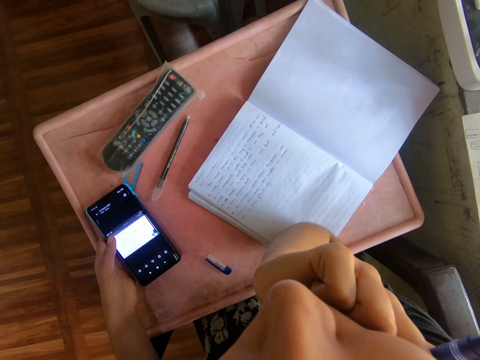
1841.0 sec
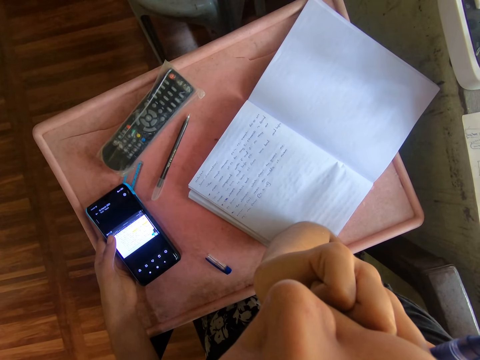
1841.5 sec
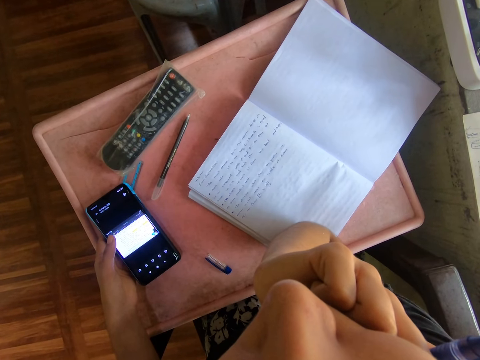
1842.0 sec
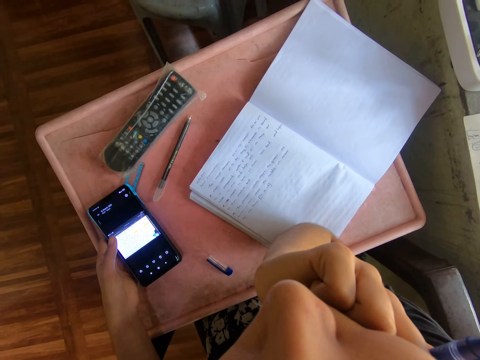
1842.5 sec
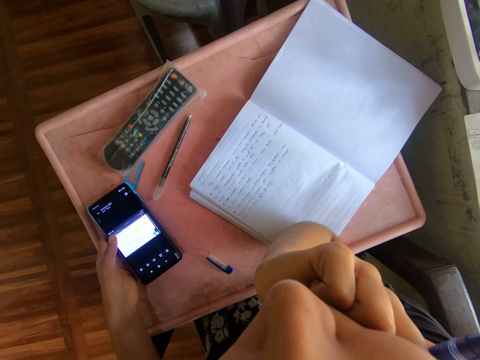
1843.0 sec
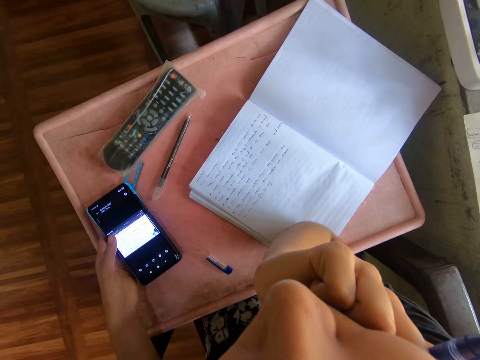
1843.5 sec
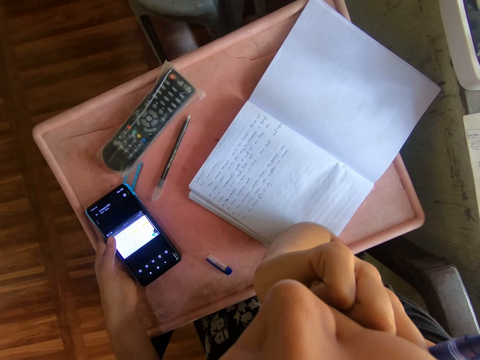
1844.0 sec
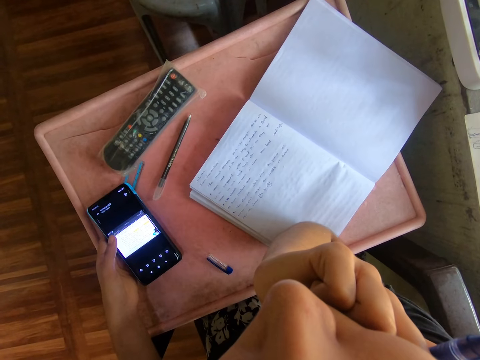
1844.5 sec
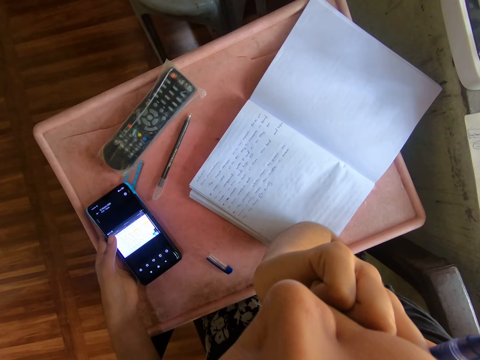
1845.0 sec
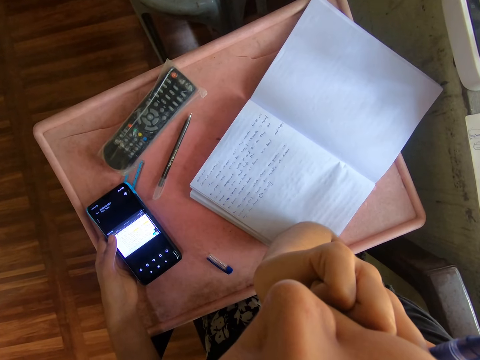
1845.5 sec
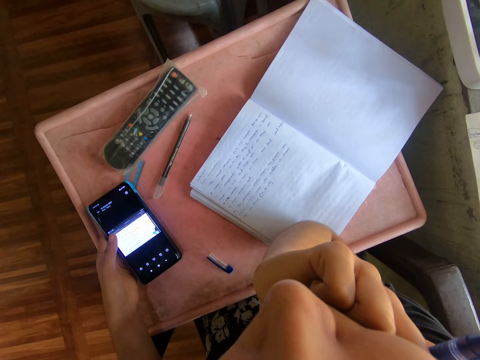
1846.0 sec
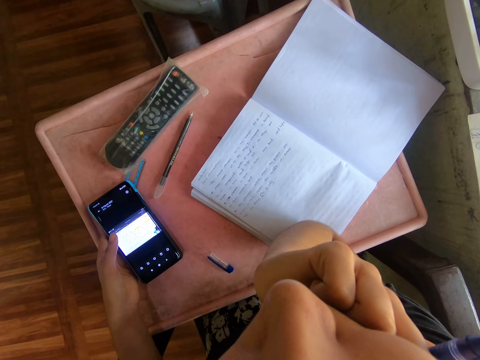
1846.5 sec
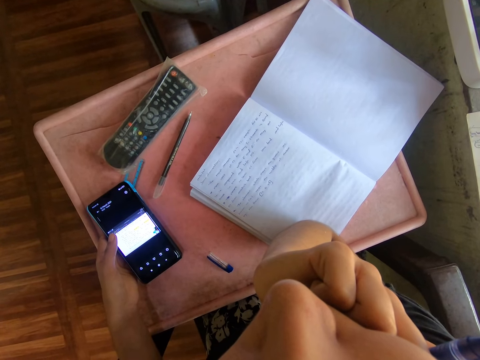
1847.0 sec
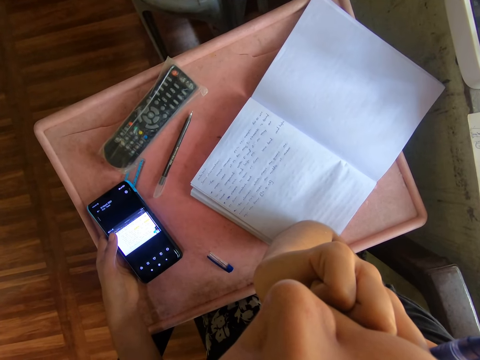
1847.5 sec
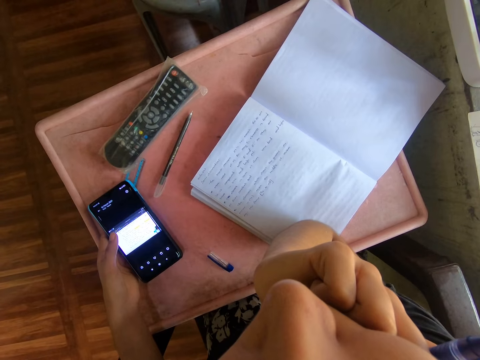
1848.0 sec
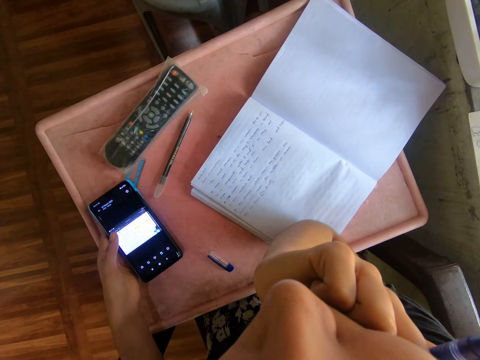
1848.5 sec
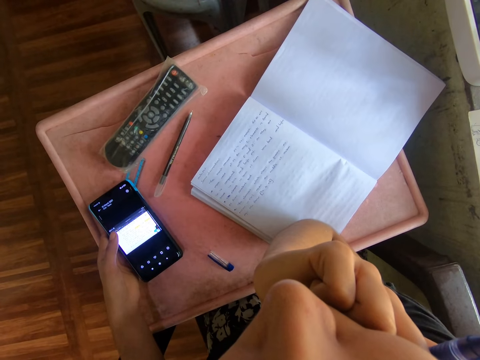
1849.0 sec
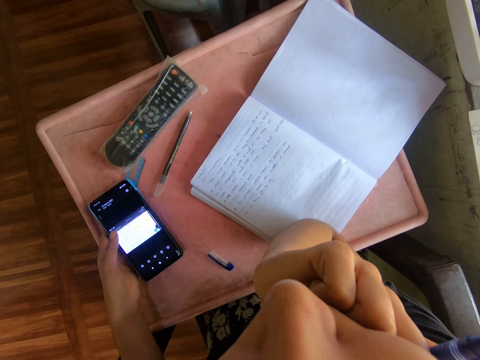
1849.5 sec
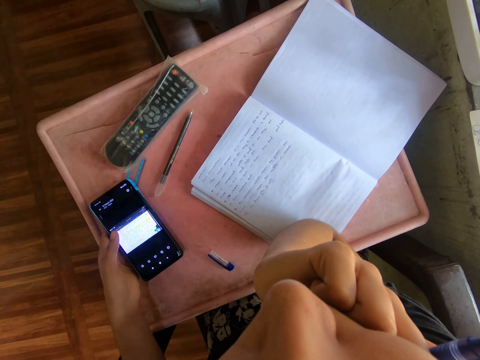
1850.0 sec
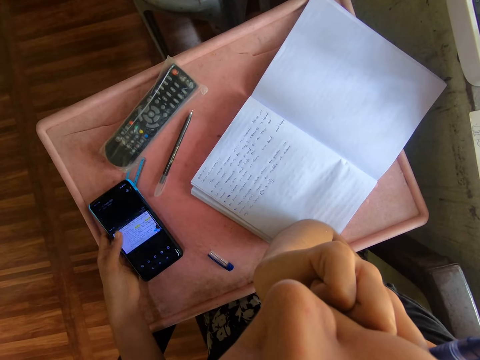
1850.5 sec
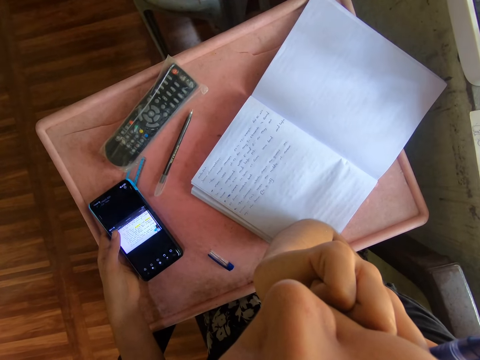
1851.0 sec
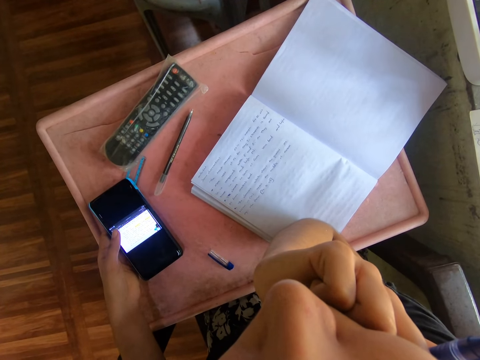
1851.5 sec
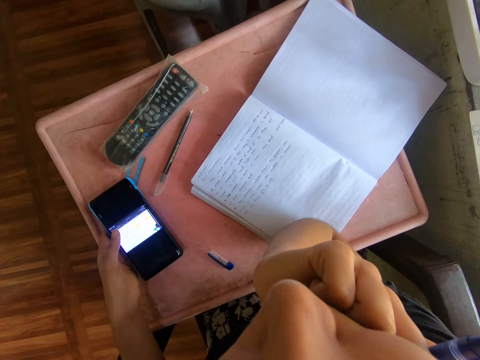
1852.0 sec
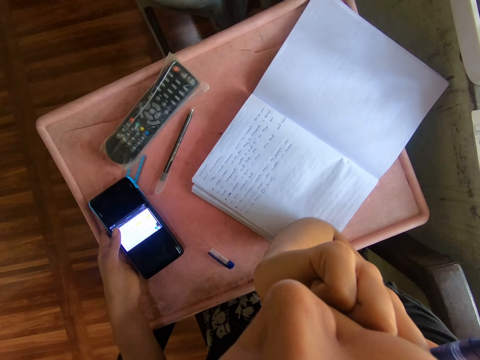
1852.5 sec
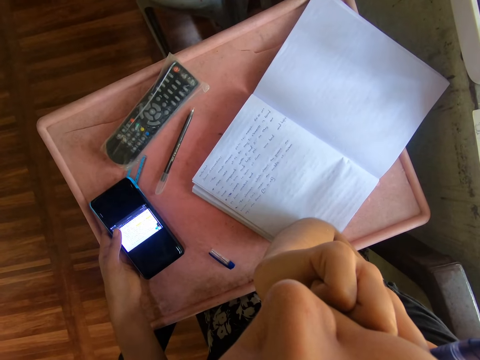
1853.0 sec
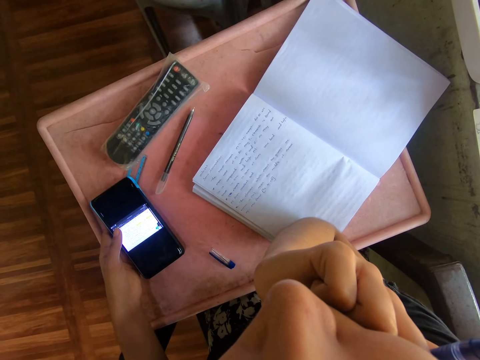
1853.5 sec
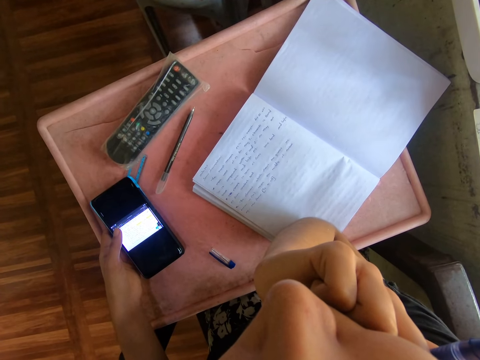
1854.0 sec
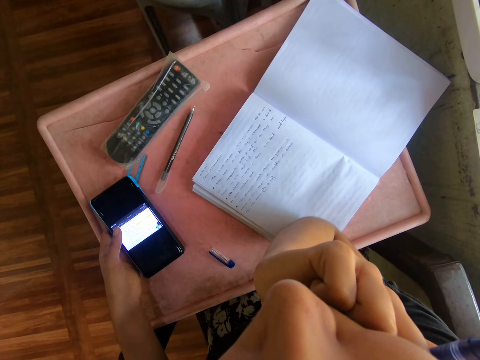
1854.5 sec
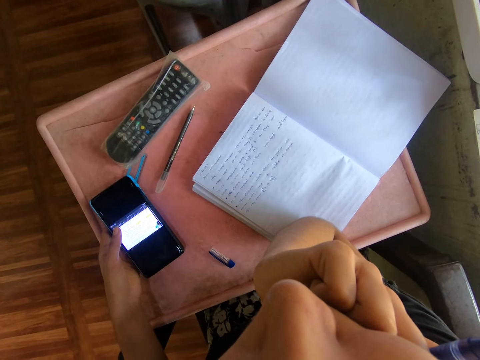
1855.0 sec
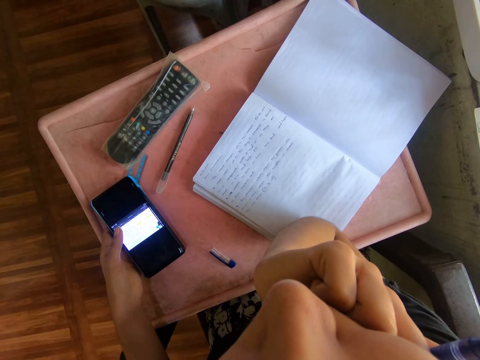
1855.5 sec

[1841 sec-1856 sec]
The camera wearer looks at the phone. They press the phone screen. They look at the phone.

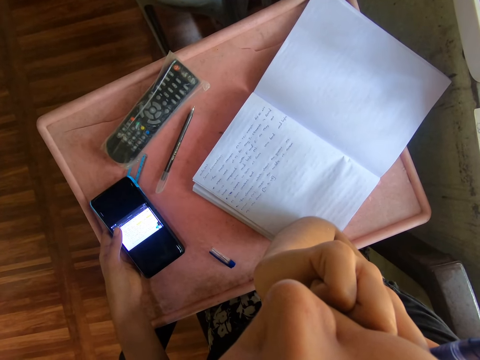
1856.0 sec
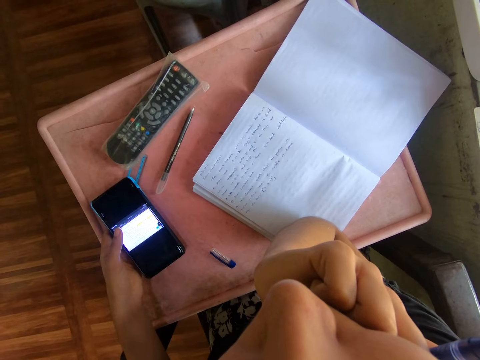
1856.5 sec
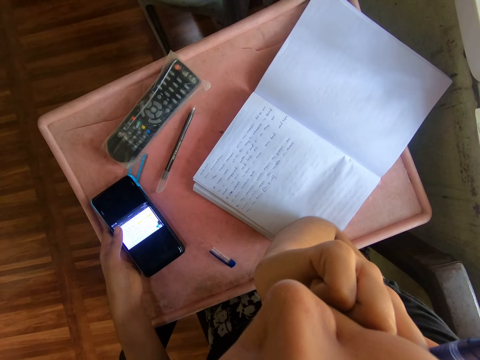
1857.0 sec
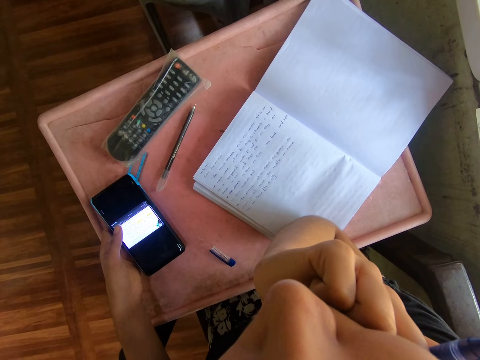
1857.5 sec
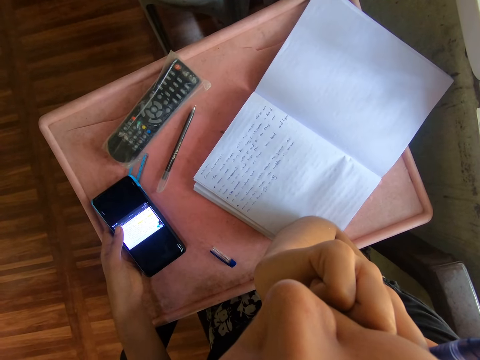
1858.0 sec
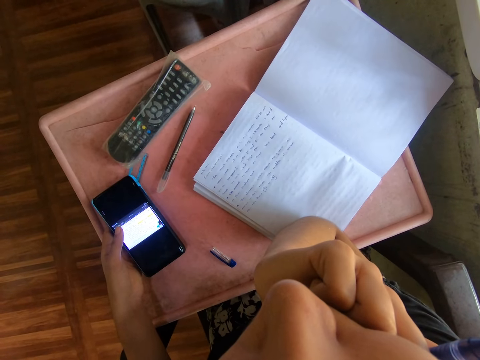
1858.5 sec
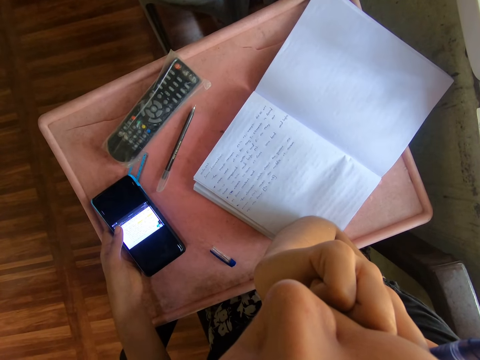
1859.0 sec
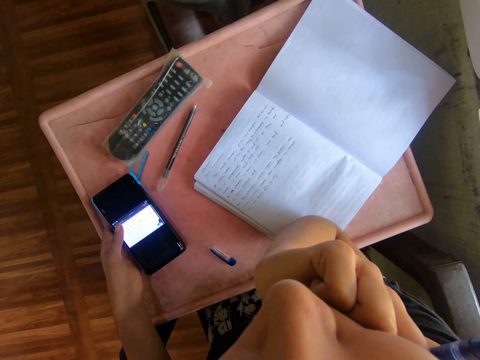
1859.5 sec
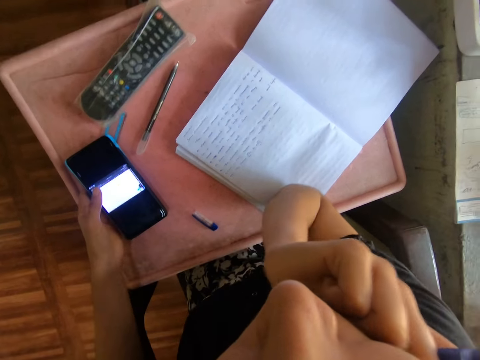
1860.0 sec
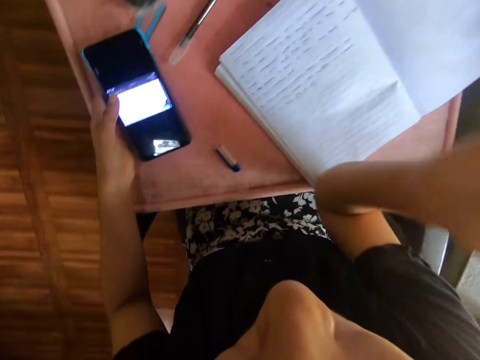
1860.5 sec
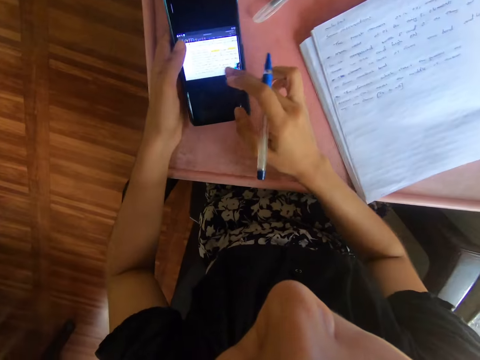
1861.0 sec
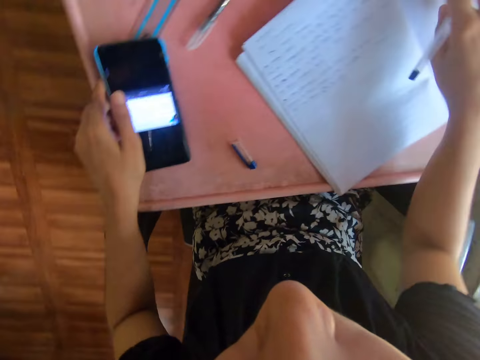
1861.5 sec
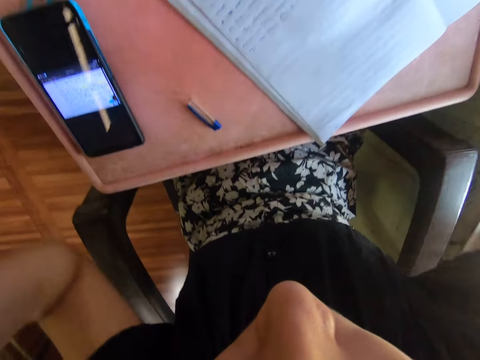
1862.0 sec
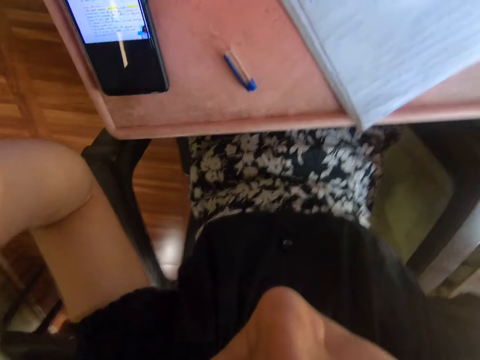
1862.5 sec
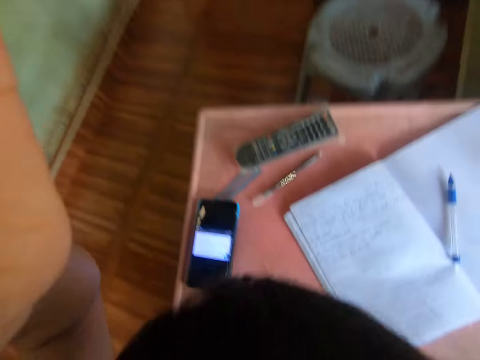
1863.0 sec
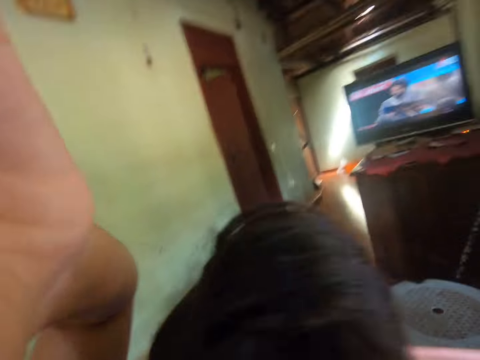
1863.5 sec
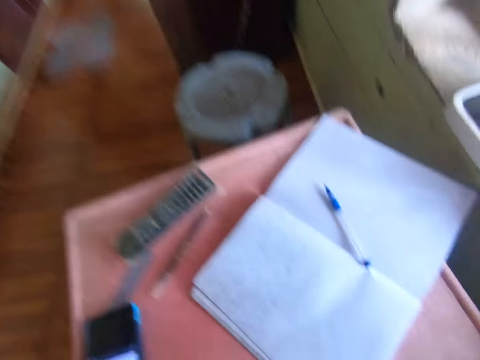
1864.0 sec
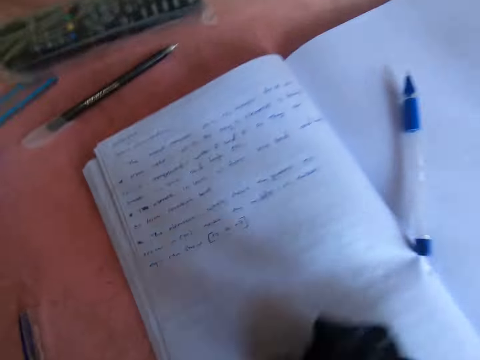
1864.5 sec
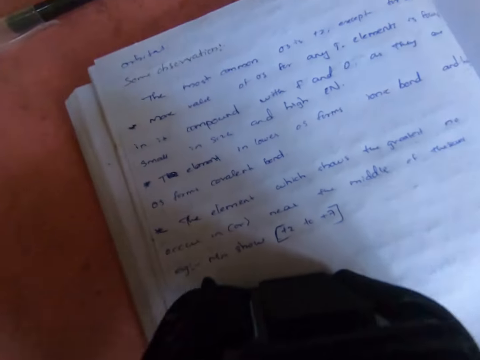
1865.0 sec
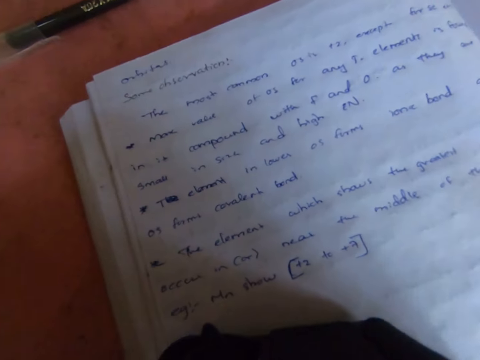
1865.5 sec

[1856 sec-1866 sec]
The camera wearer moves their hand. They press the phone screen. They put the phone down. They put the pen down. They adjust the camera. They put the camera down.
